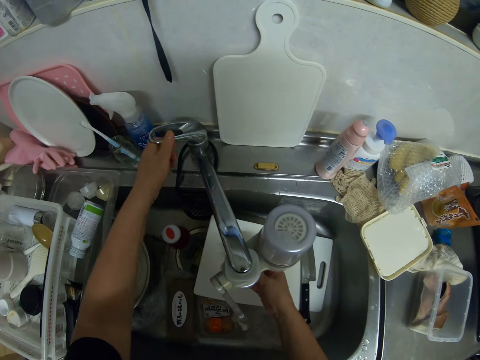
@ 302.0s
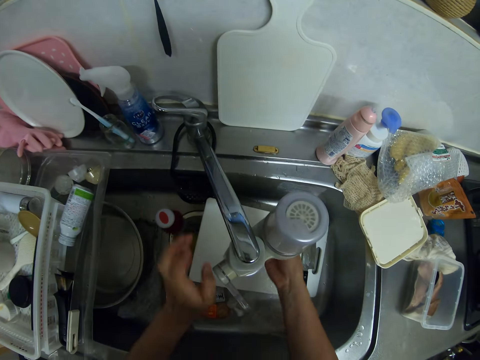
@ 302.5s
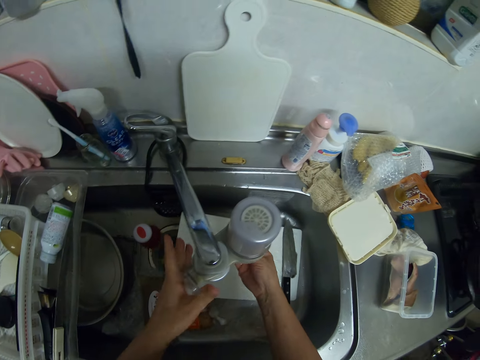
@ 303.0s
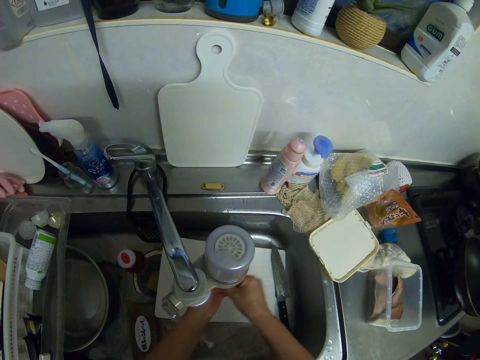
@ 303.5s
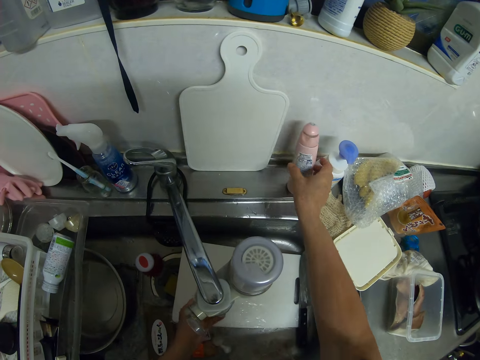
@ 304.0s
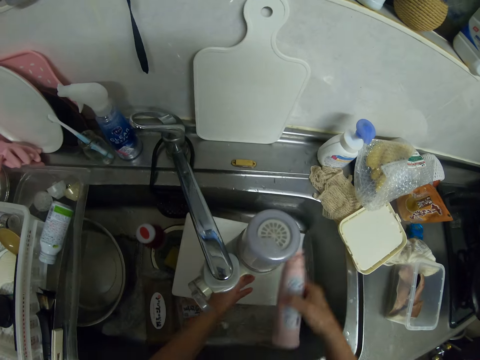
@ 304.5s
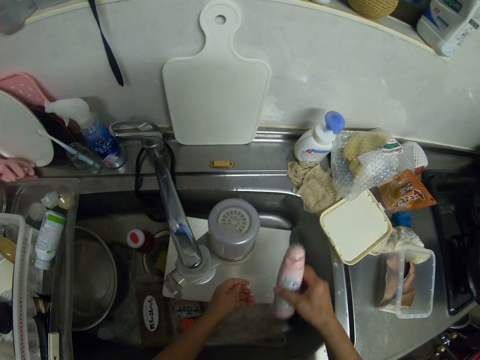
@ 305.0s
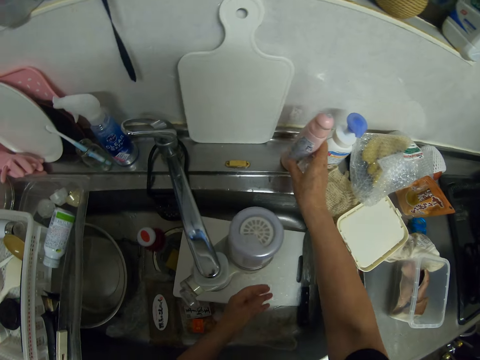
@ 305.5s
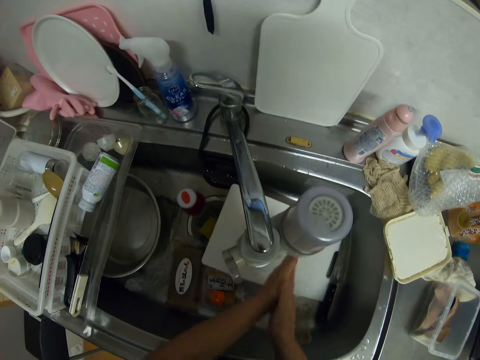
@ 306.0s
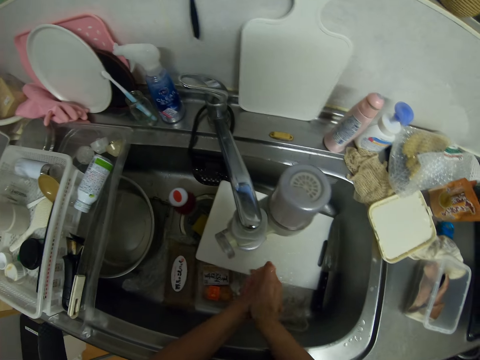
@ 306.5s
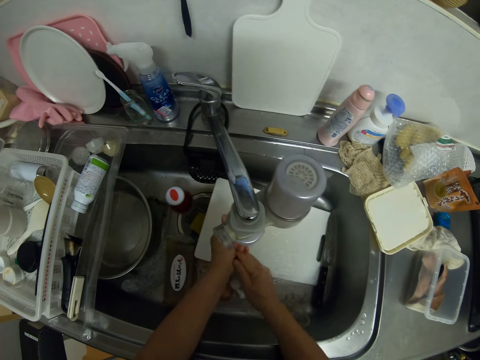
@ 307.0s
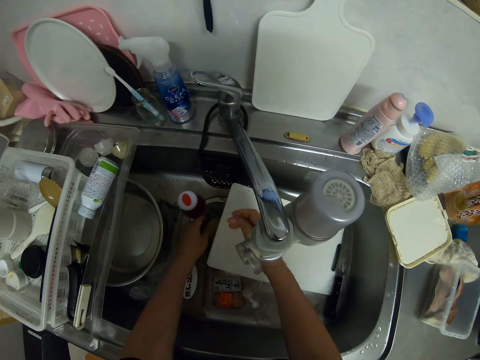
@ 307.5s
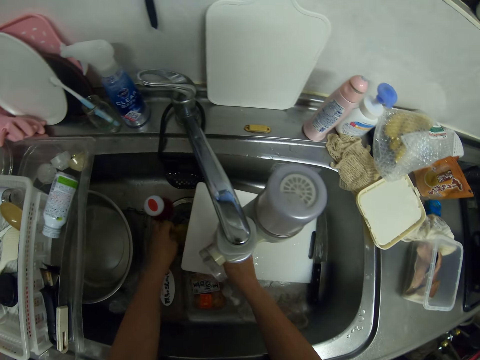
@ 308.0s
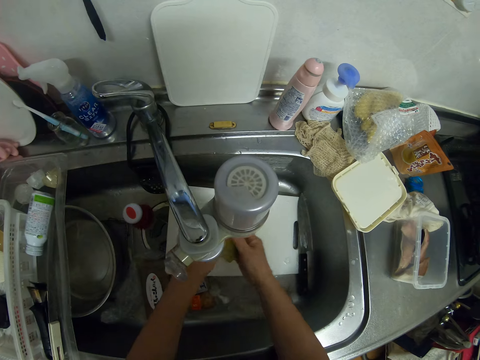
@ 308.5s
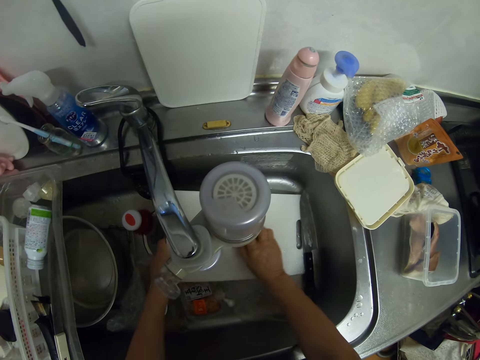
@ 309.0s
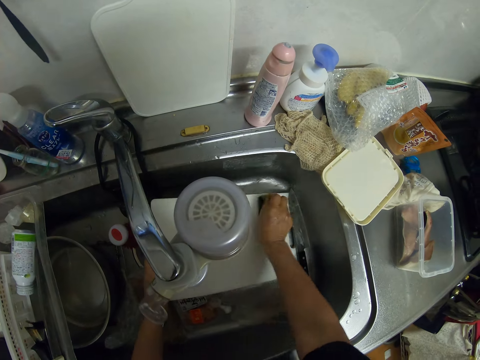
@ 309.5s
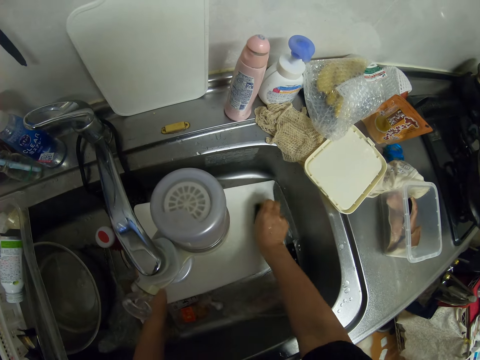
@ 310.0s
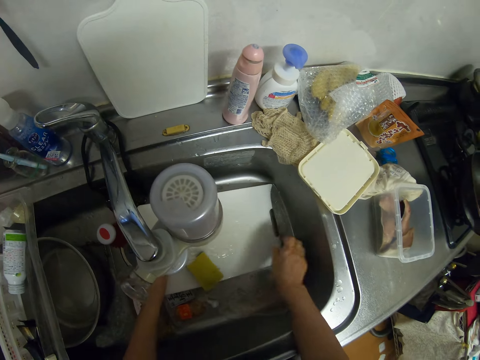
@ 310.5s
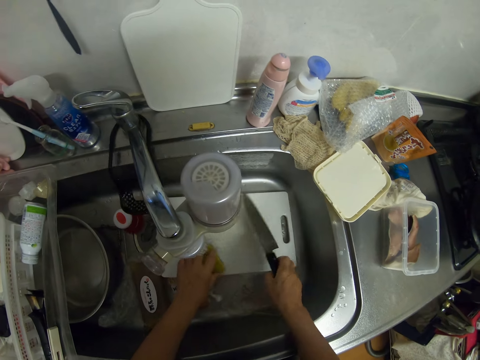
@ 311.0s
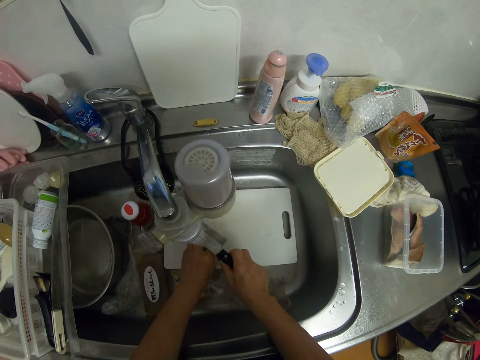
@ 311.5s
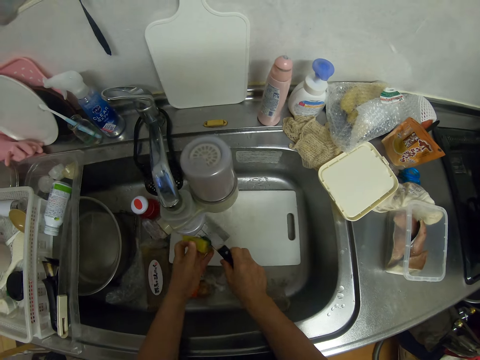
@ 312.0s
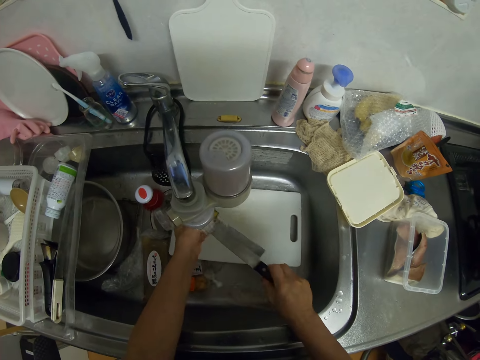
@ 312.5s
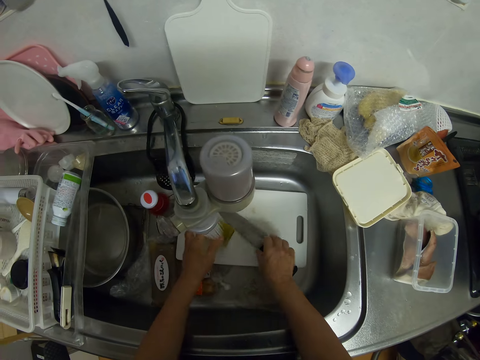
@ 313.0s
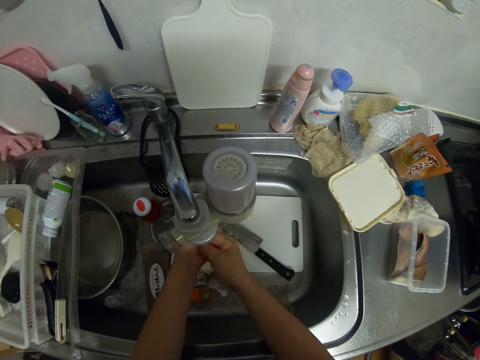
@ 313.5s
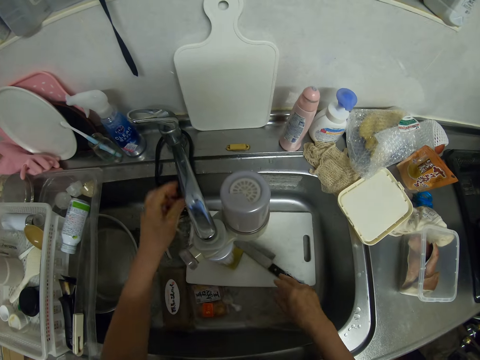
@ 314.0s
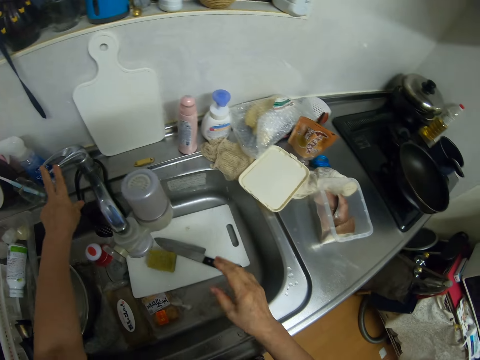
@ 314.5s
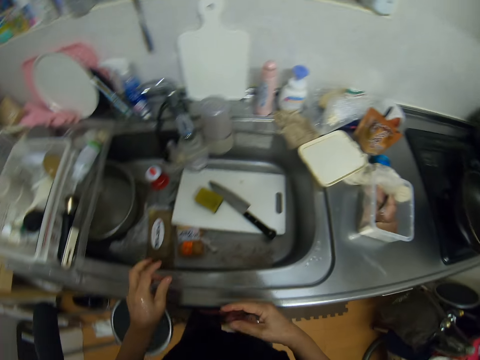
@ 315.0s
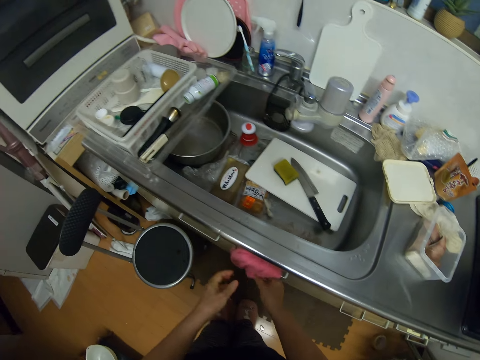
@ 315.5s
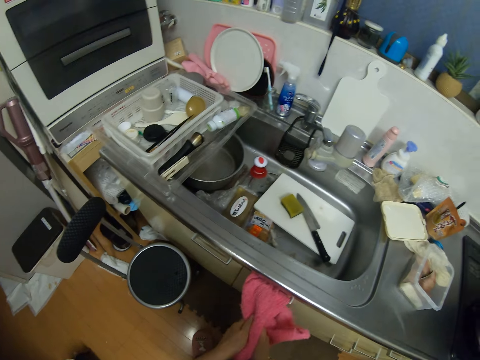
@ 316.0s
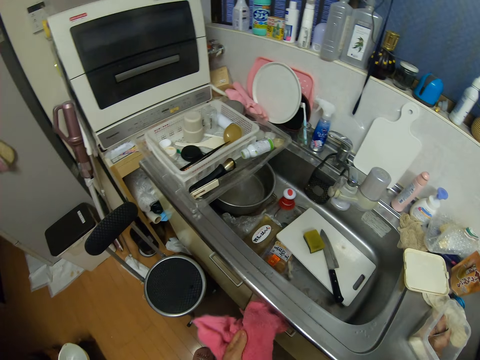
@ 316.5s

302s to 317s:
The camera wearer opens the tap with her left hand. She turns the tap handle with her left hand. She turns the faucet water filter. She washes her hands in the sink. She picks up a soap container from the kitchen sink with her right hand. She pours the soap in her left hand. She drops the soap container on the kitchen sink. She washes her hands. She rubs her hands together. She picks up a sponge from the kitchen sink with her left hand. She passes the sponge to her right hand. She washes the cutting board in the sink with the sponge in her right hand. She drops the sponge on the cutting board with her right hand. She picks up the knife from the kitchen sink with her right hand. She picks up the sponge from the kitchen sink with her left hand. She washes the knife in the sink with the sponge in her left hand. She drops the knife on the cutting board with her right hand. She drops the sponge on the cutting board with her right hand. She washes her hands. She closes the tap with her left hand. She shakes her hand in the sink. She cleans her hands on a napkin.

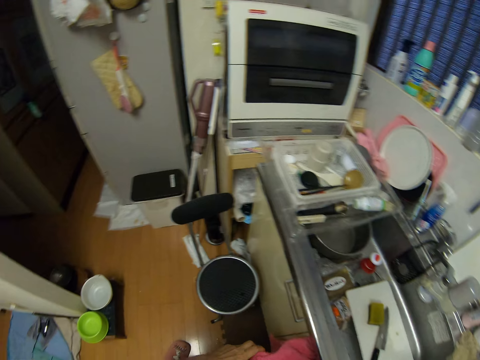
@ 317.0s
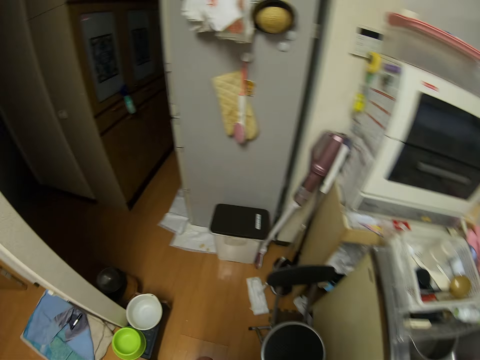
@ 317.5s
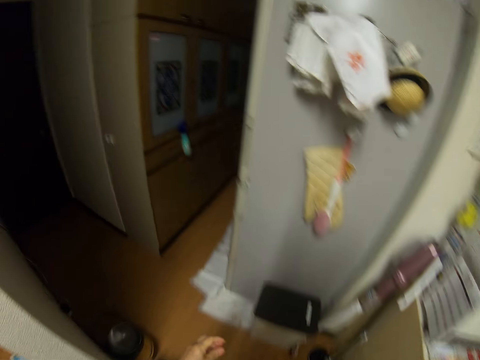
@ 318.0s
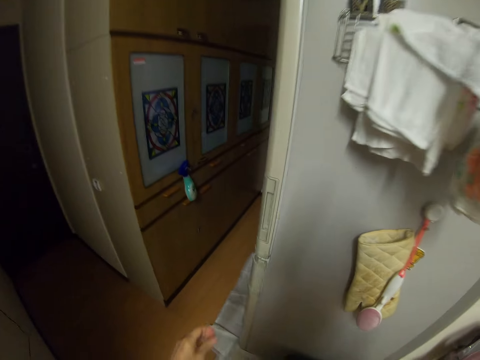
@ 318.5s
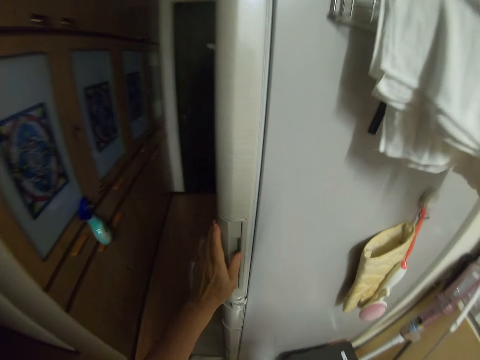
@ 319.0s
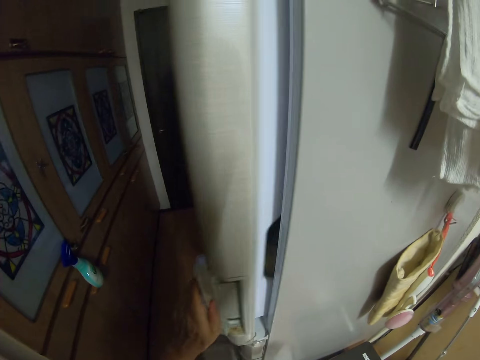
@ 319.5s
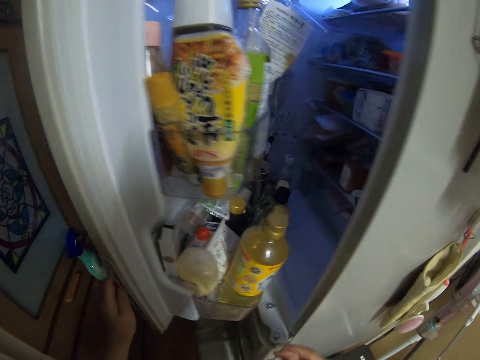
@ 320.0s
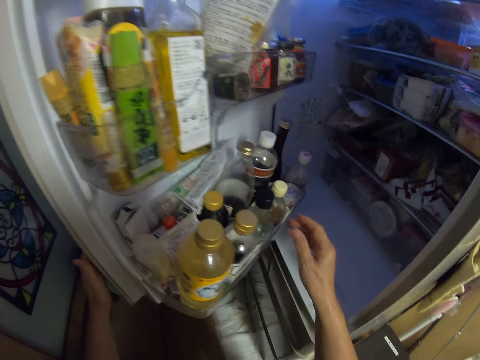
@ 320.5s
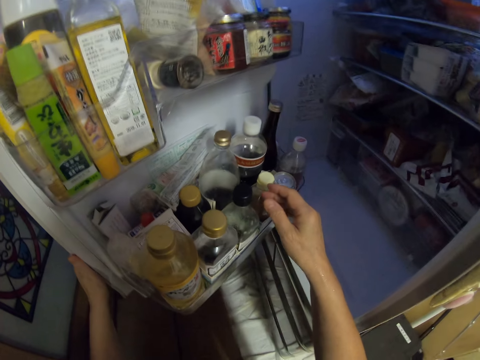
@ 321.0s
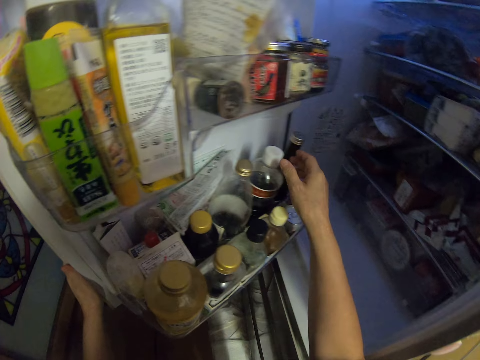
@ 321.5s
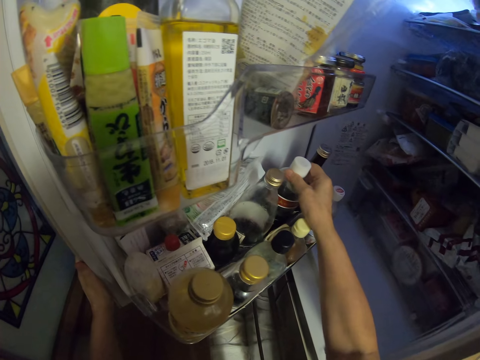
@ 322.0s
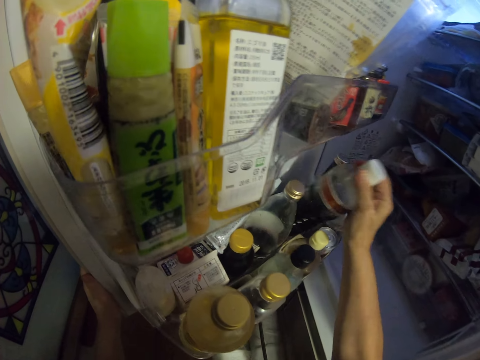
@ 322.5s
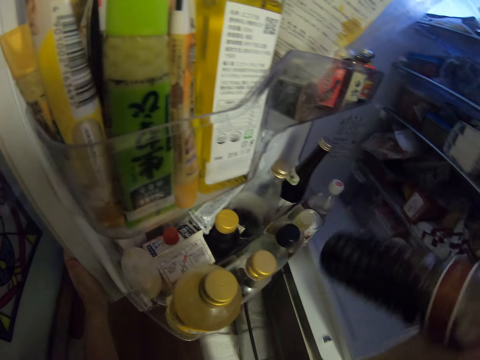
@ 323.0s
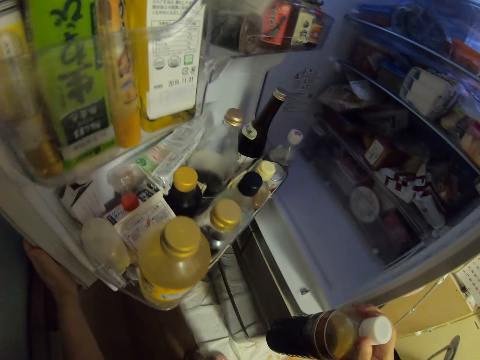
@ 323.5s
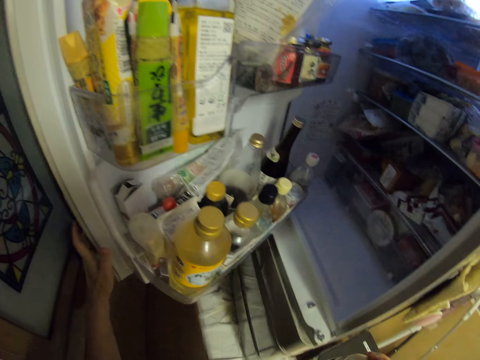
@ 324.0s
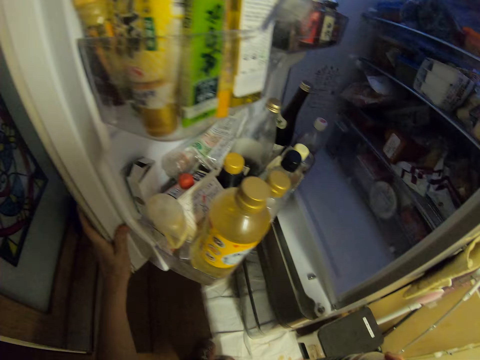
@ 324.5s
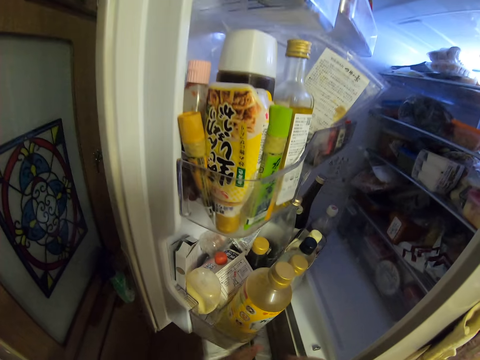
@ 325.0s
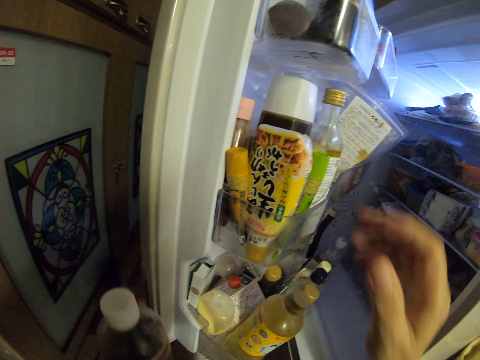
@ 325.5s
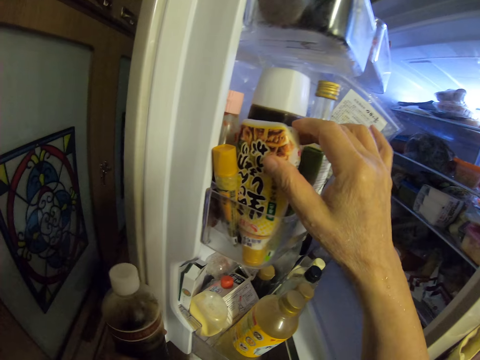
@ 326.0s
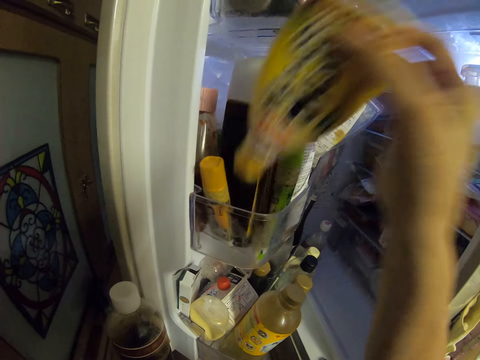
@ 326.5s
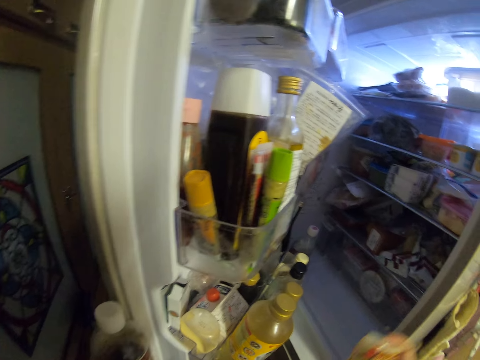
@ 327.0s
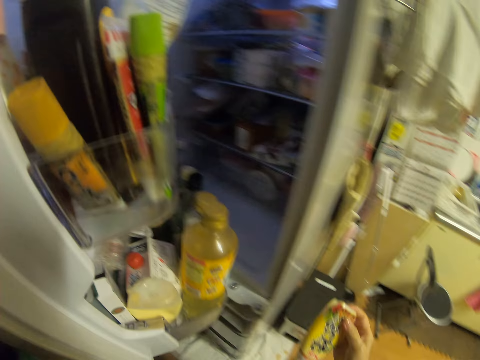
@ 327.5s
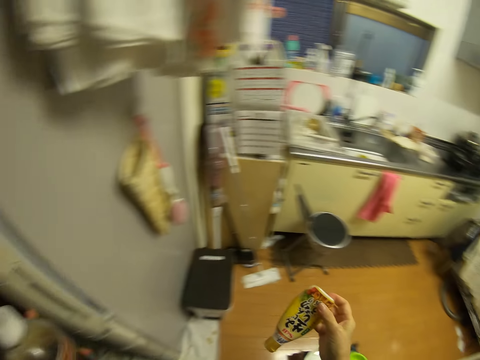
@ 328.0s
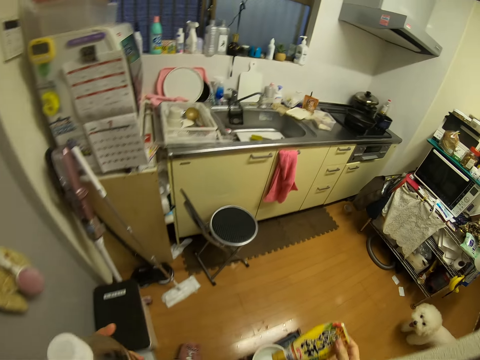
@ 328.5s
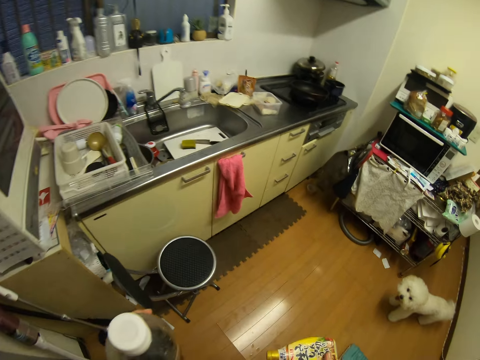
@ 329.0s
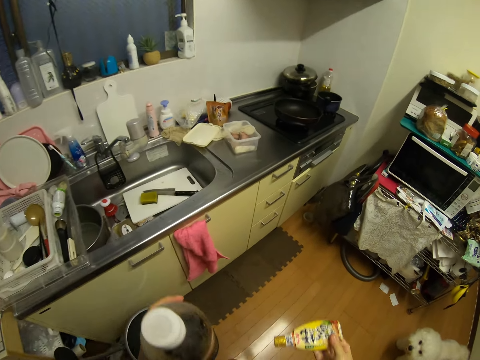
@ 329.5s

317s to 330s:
The camera wearer walks around the kitchen. She opens the fridge with her left hand. She moves her hand in the fridge. She picks up a bottle of ingredient from the fridge with her right hand. She looks in the fridge. She passes the bottle of ingredient to her left hand. She picks up a plastic tube from the fridge with her right hand. She closes the fridge with her left hand. She walks around the kitchen.
